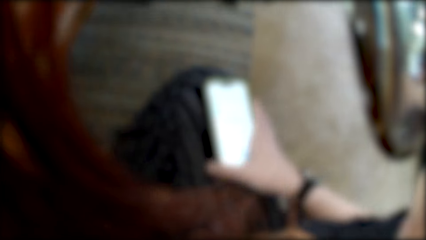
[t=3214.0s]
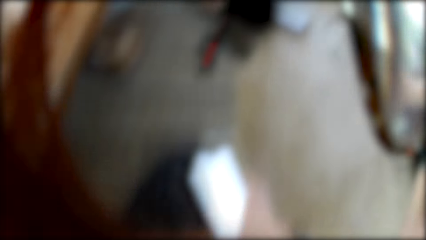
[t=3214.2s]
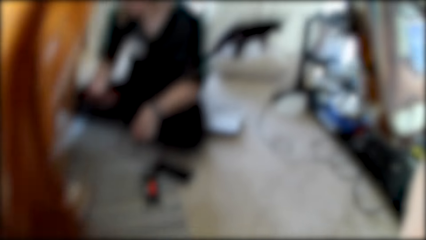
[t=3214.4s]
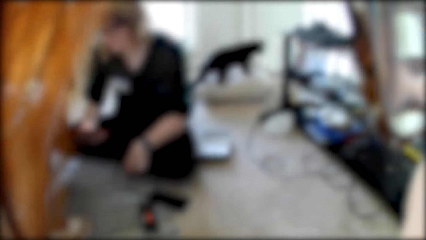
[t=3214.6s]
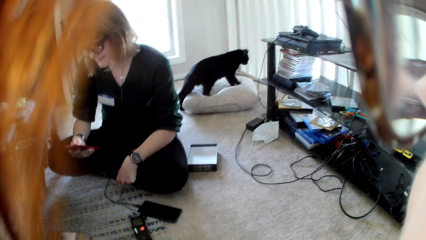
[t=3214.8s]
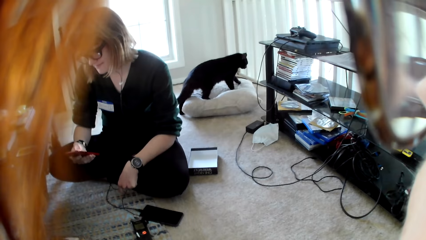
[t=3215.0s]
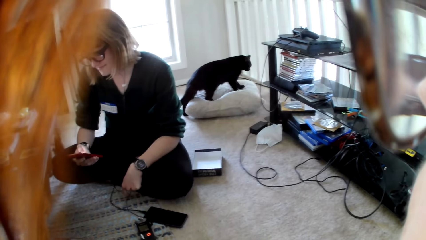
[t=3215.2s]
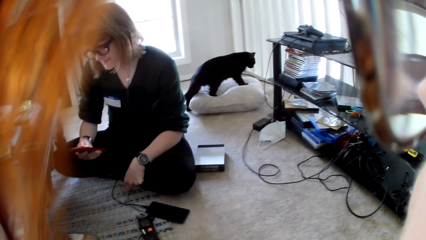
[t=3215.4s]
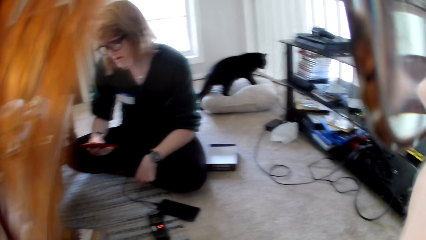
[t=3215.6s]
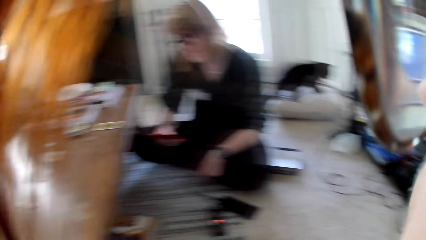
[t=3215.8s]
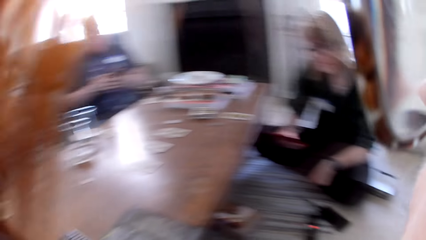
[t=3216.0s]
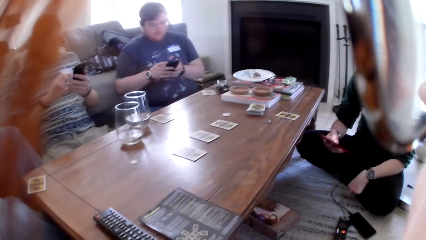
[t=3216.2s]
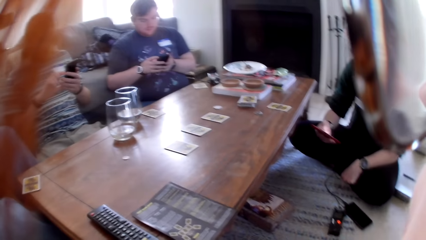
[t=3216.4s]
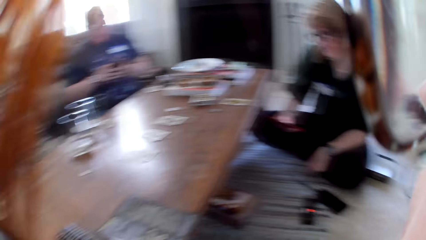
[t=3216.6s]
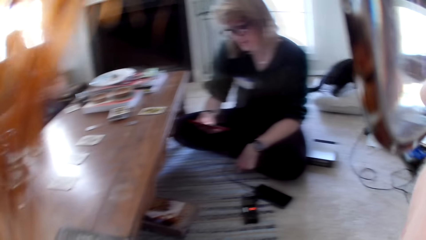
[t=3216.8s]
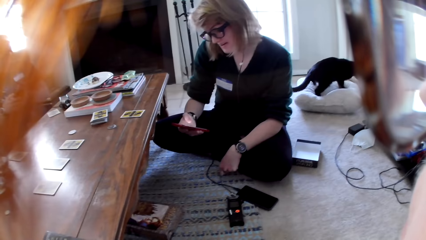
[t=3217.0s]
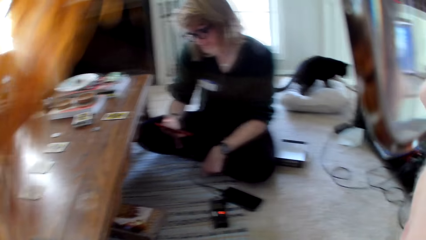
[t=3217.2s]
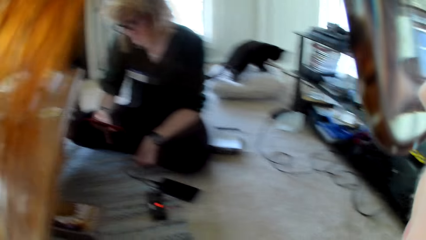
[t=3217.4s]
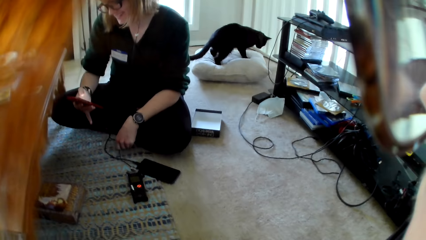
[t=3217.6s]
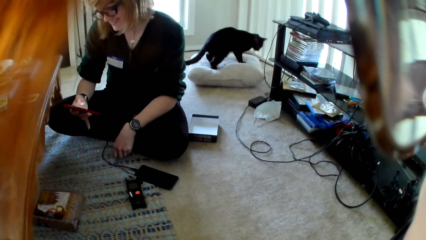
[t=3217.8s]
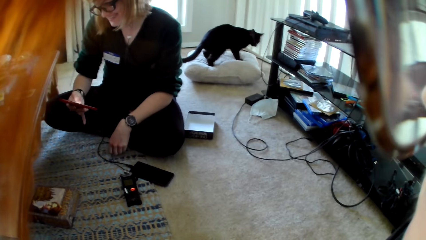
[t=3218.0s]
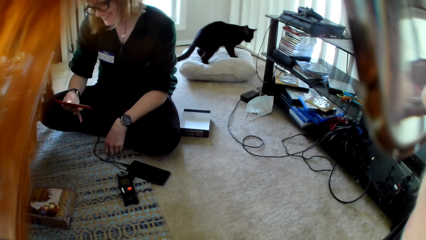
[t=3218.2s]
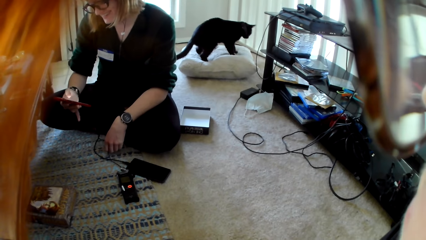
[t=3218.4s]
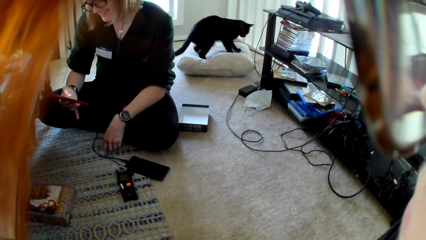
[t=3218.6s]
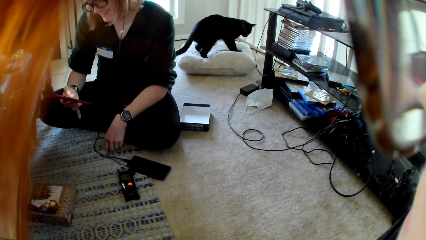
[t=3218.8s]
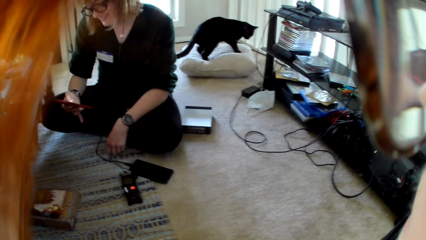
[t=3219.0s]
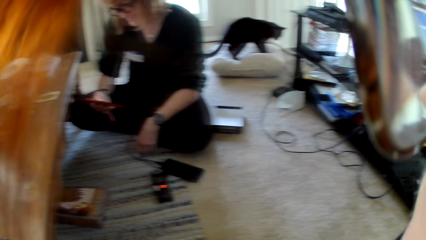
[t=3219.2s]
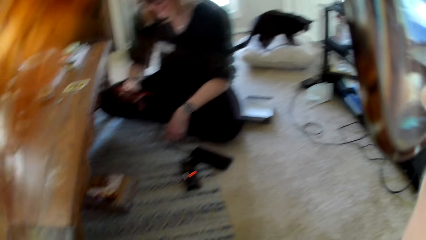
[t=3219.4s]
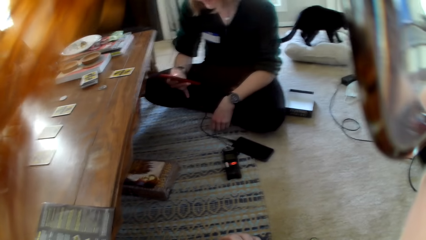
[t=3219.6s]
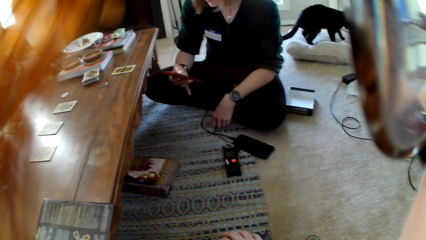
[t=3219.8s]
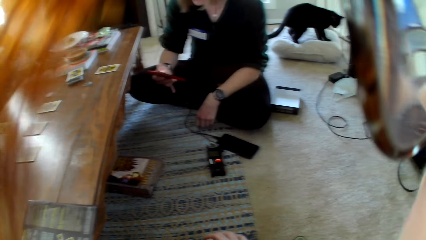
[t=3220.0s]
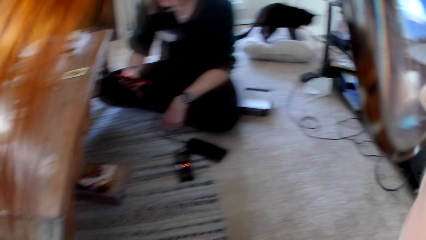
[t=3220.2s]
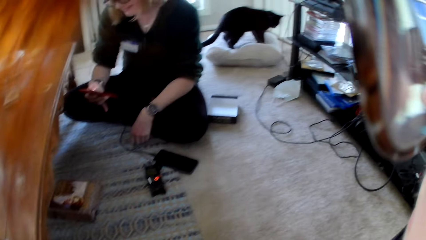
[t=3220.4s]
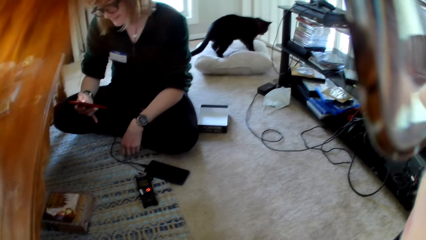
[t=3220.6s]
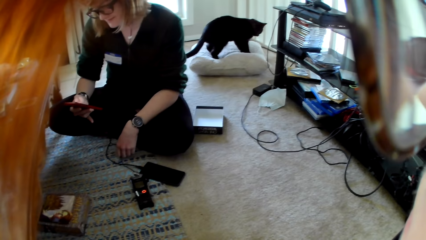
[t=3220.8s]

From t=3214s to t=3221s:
The camera wearer looks around the room.

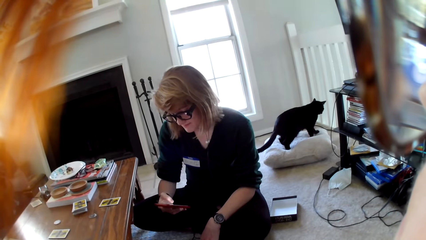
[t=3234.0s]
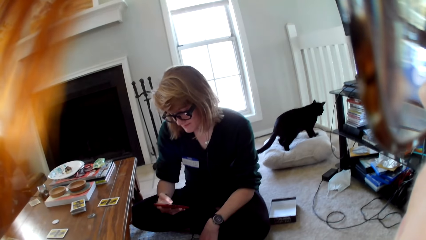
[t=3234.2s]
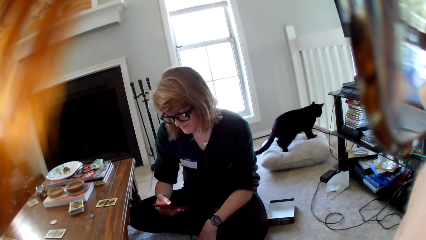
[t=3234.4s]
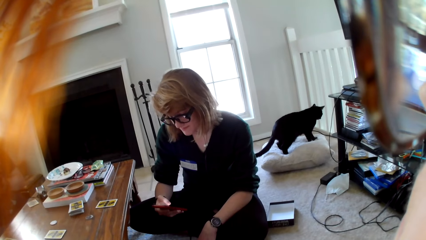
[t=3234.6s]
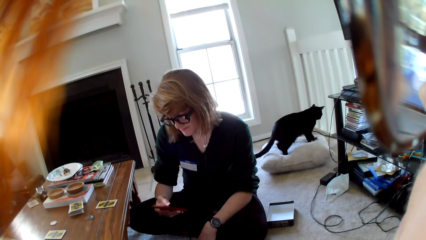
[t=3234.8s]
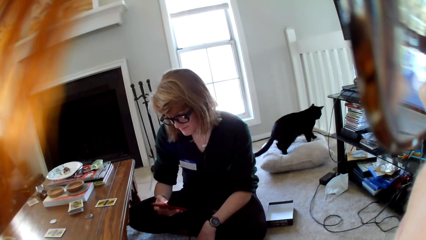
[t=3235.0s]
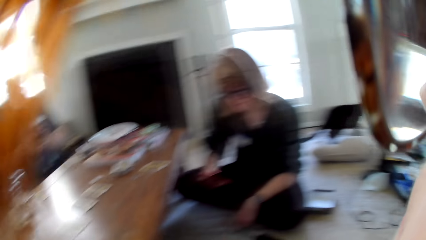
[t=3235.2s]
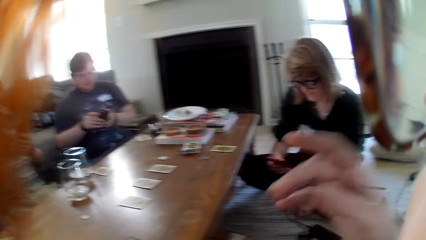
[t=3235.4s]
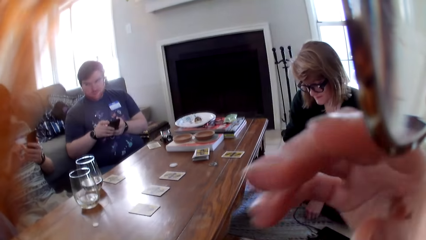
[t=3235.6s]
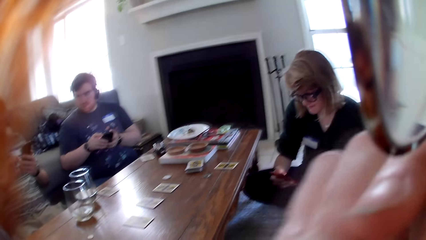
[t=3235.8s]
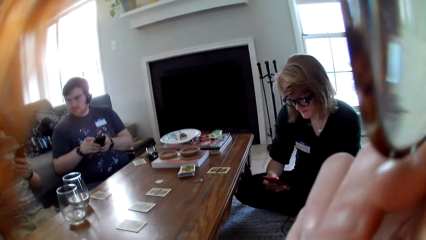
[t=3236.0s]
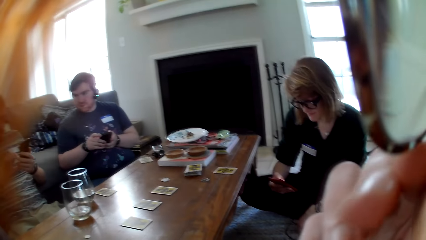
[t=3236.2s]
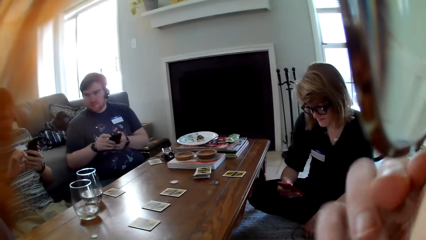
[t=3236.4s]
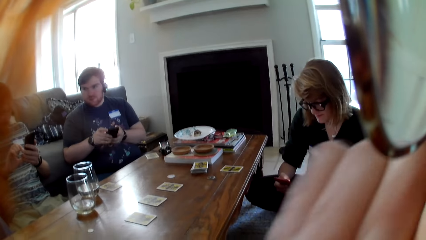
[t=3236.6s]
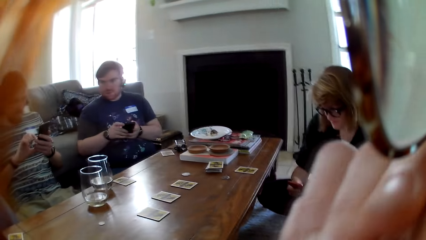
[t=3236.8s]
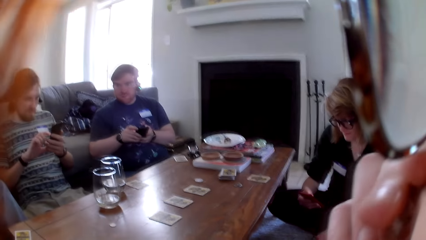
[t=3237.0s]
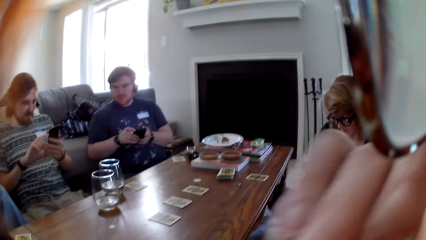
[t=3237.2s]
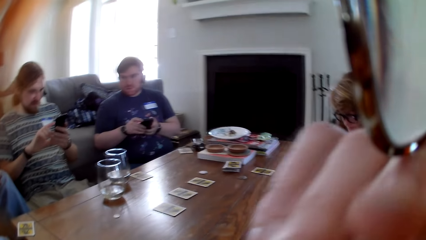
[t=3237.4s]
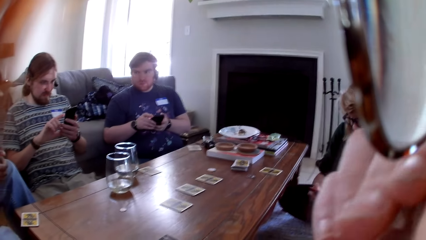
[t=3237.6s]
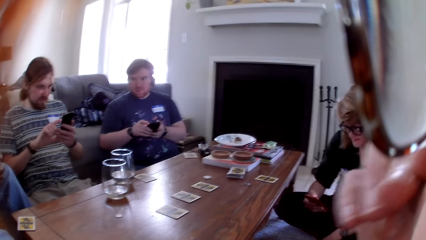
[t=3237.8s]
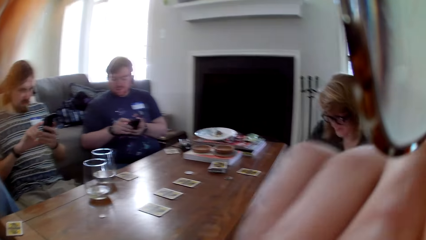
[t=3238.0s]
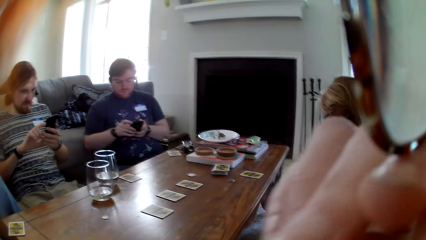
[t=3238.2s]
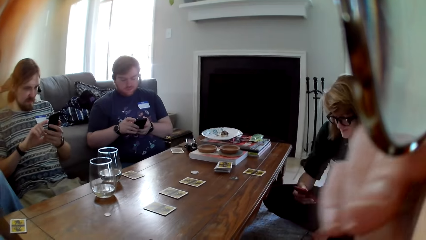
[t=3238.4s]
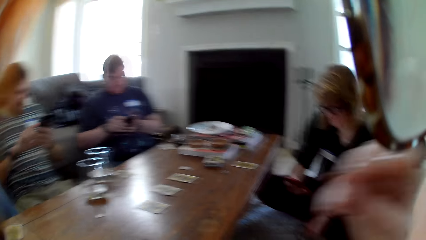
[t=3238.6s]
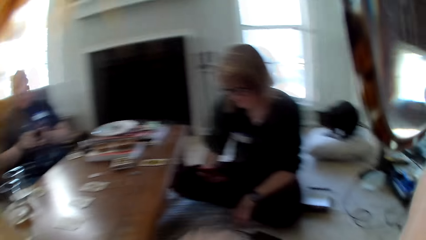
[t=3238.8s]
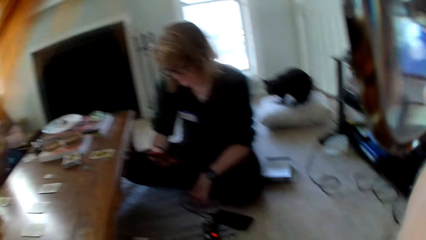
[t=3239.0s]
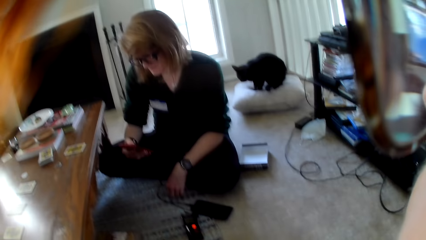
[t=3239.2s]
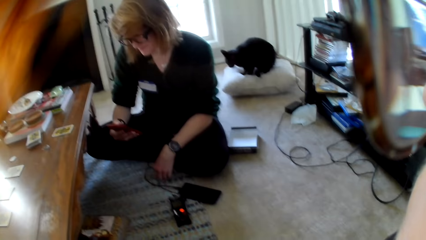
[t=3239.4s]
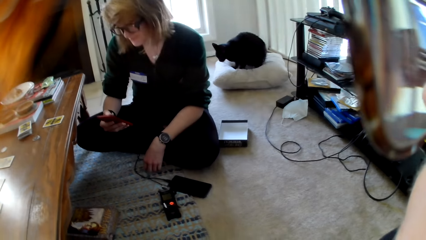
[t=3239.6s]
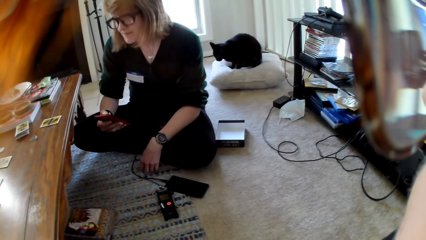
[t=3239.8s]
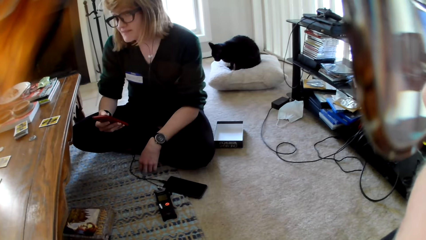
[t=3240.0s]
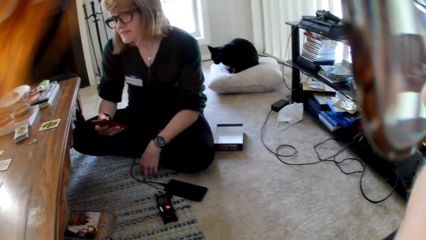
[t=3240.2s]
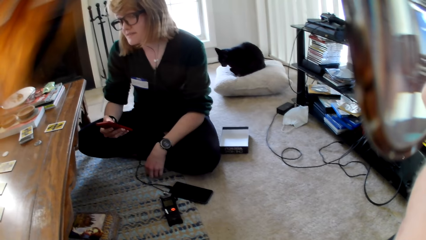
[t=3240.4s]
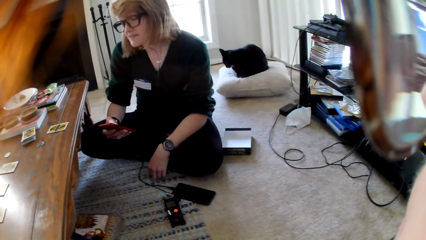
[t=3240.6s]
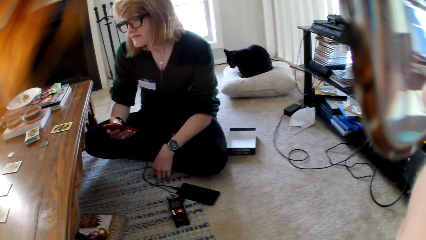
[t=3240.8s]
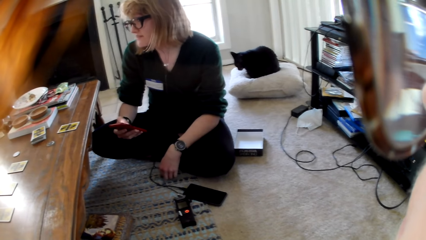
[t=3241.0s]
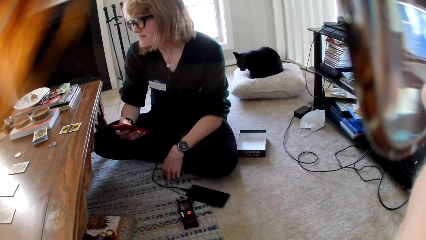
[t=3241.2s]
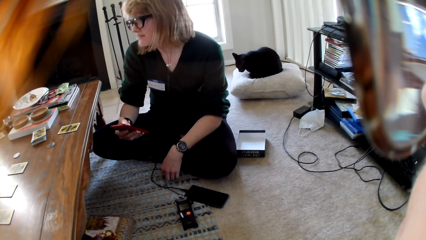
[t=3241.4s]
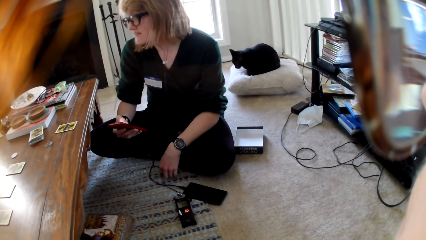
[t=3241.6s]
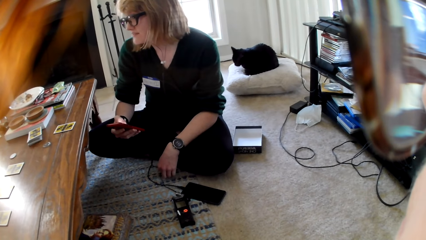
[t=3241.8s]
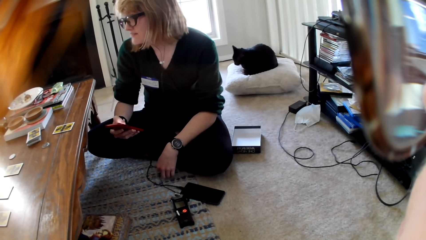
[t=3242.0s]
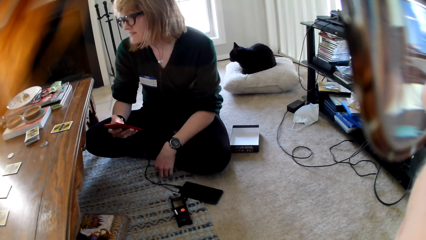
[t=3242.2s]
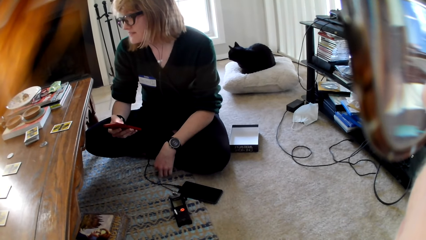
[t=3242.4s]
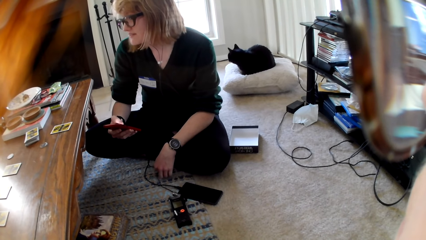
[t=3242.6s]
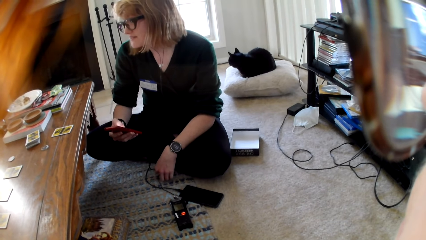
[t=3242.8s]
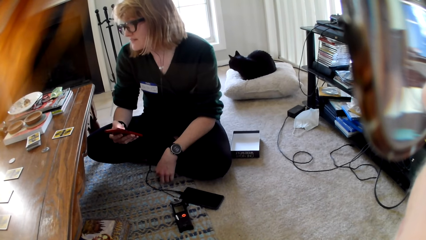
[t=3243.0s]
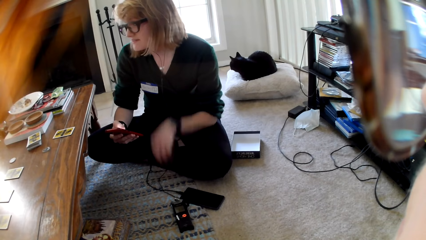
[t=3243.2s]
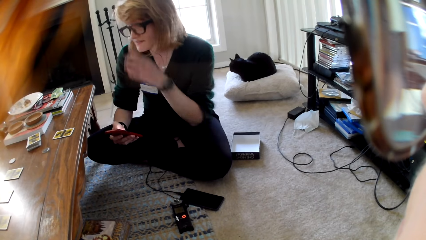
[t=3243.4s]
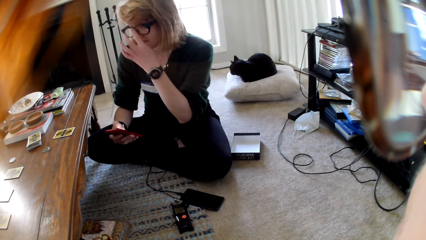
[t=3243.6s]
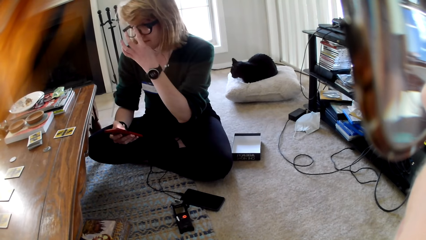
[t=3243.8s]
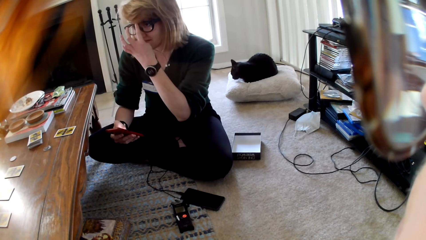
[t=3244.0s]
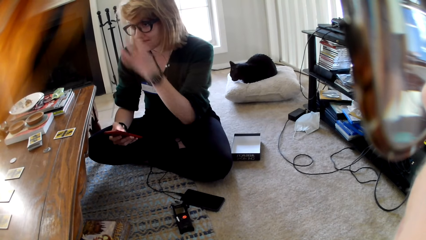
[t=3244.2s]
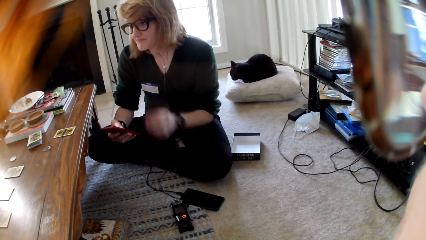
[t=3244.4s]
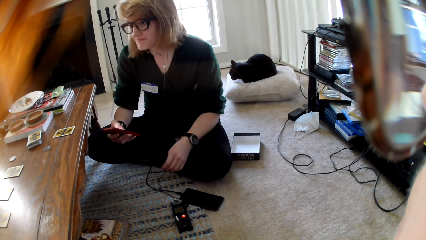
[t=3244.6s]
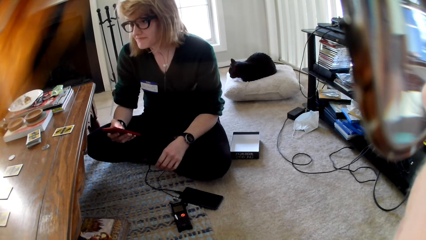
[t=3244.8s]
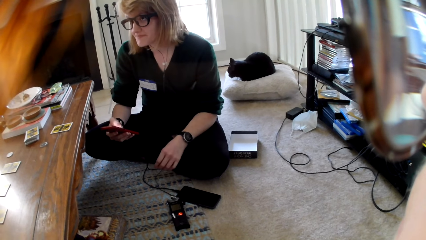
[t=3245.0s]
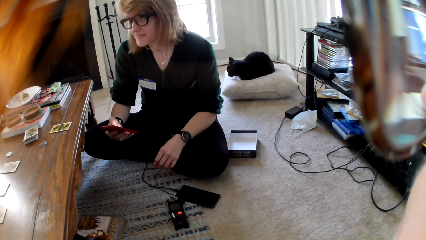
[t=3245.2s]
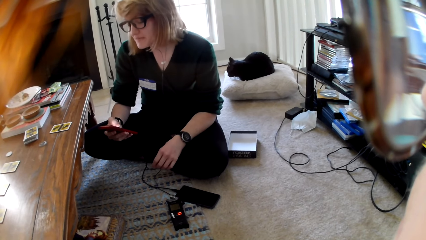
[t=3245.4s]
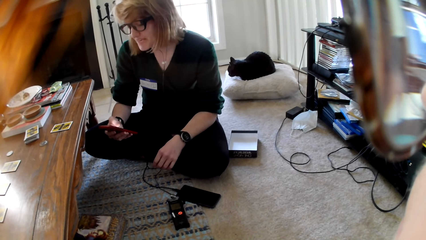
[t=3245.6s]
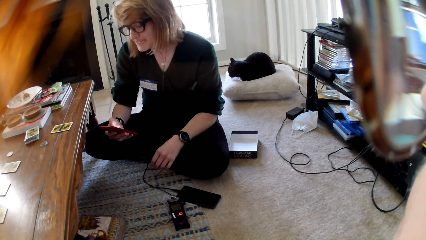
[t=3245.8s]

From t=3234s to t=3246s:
The camera wearer scratches a face with a hand. They scratch the face with the hand again. A person aligns her goggles.
